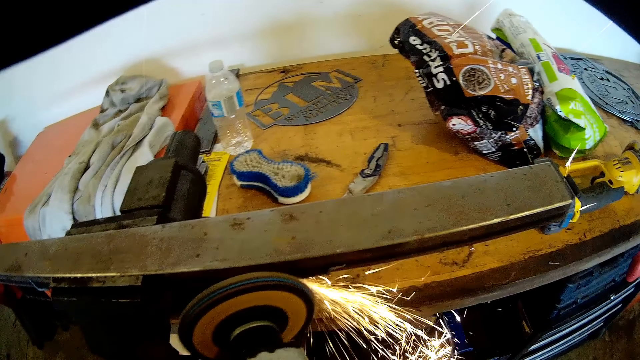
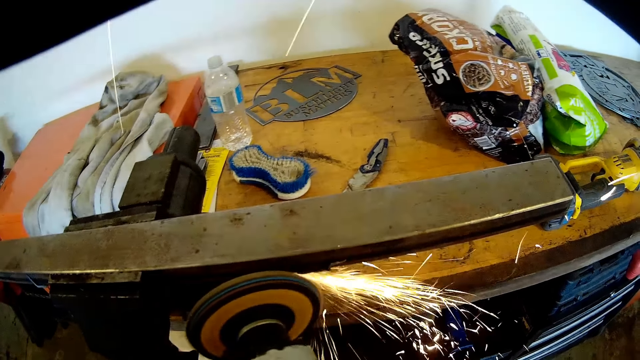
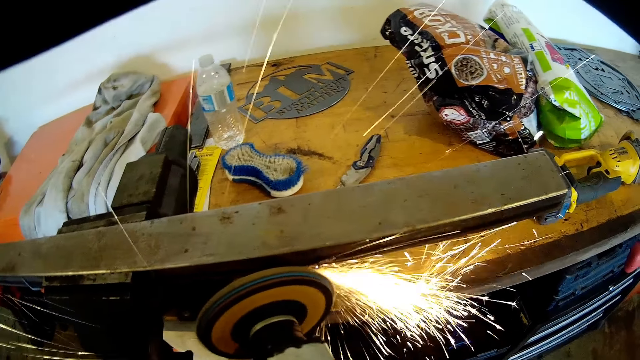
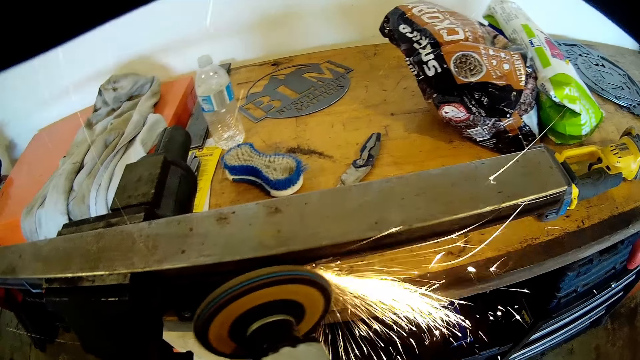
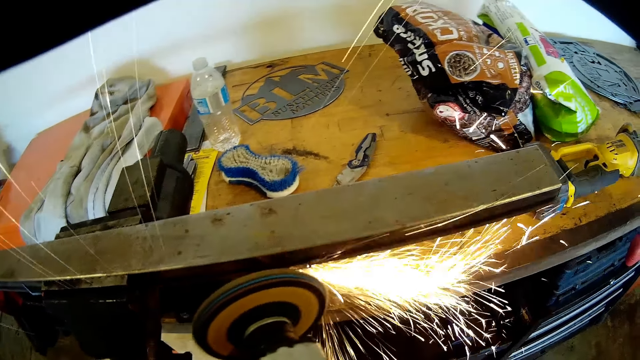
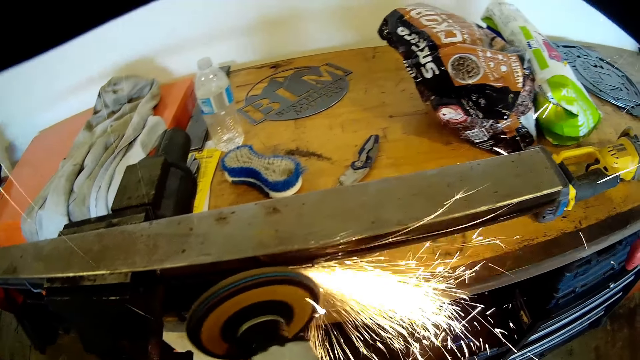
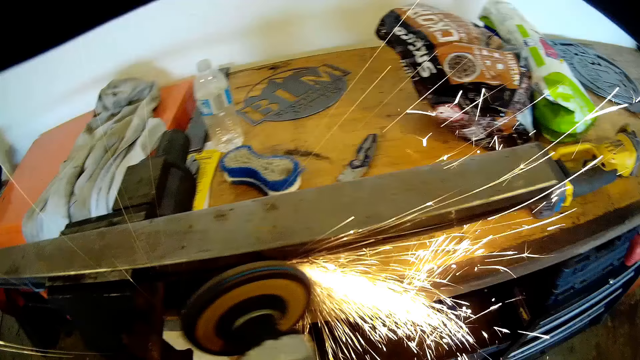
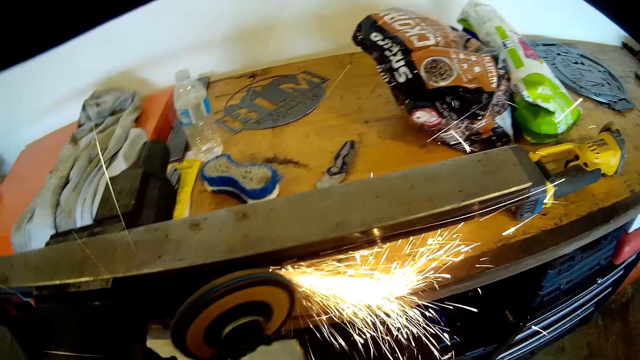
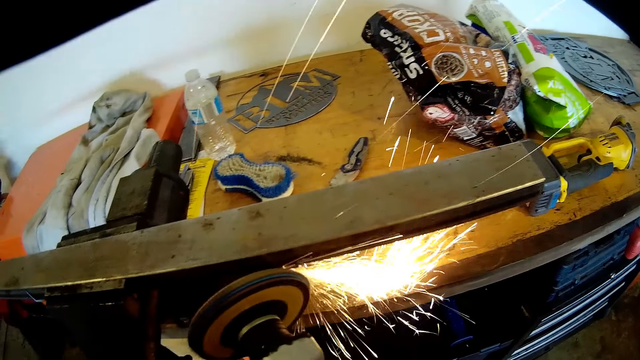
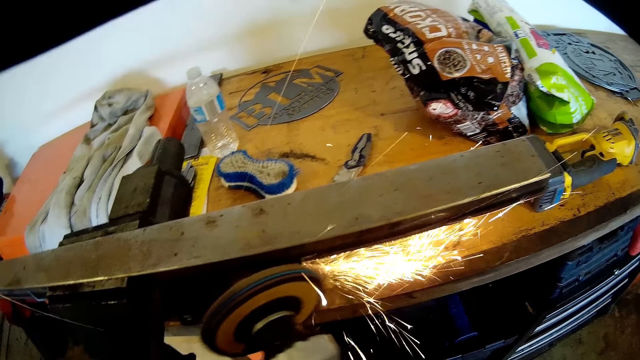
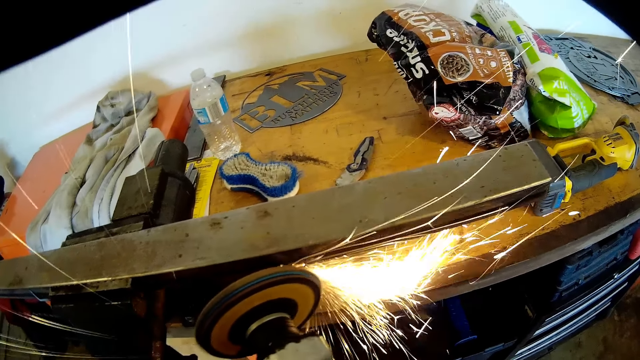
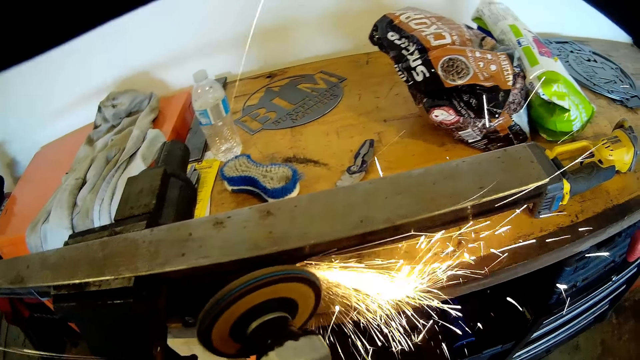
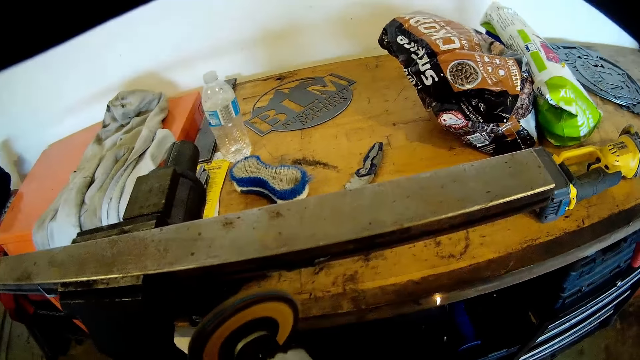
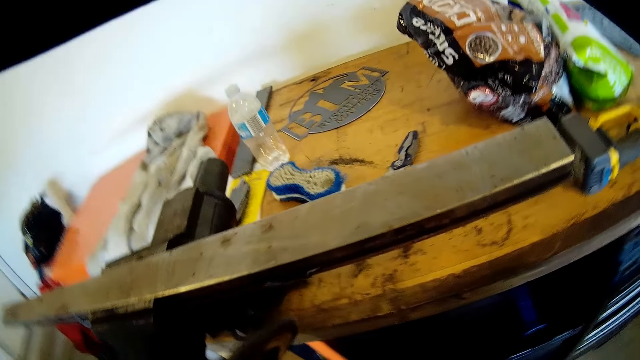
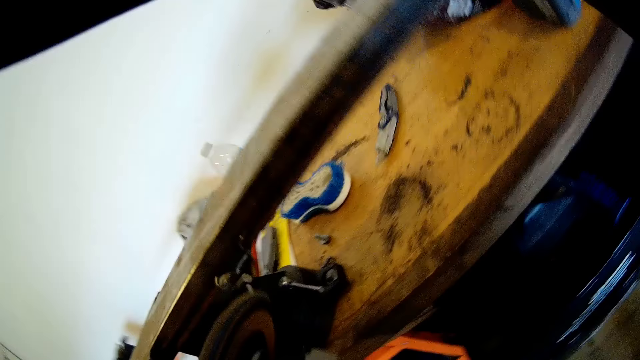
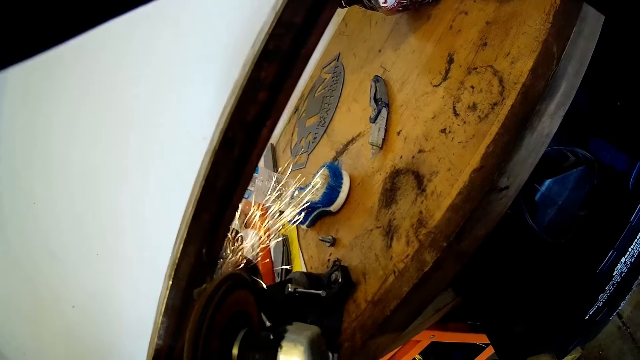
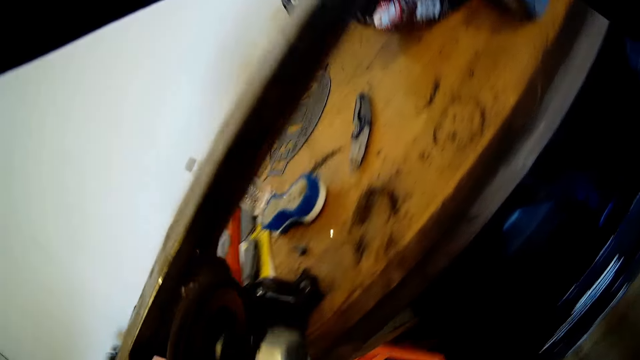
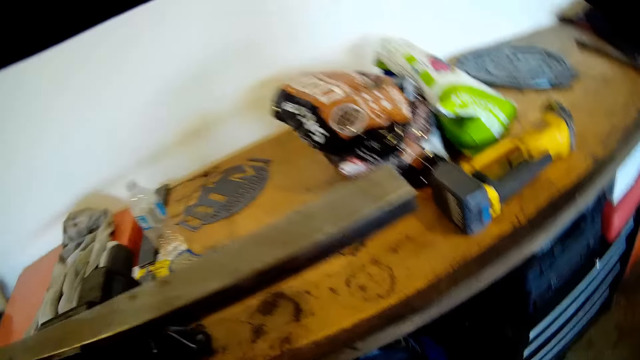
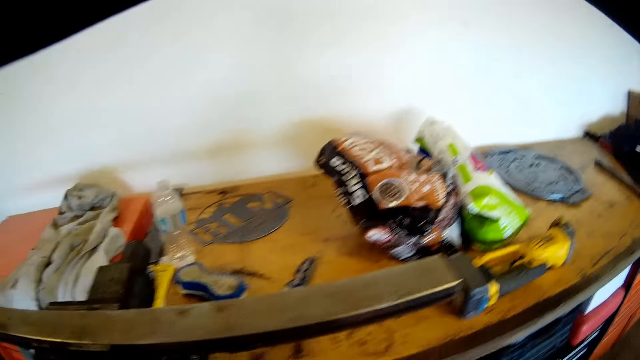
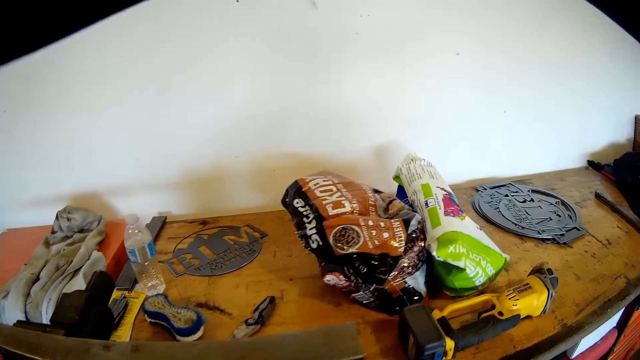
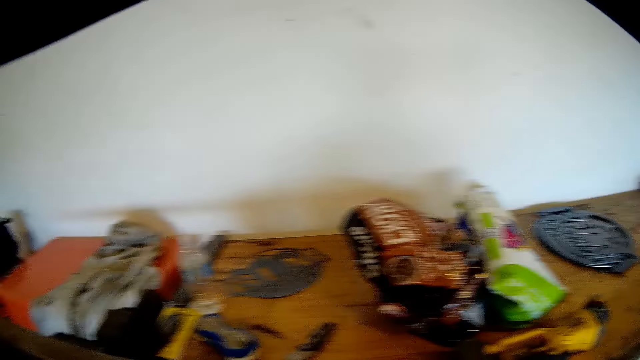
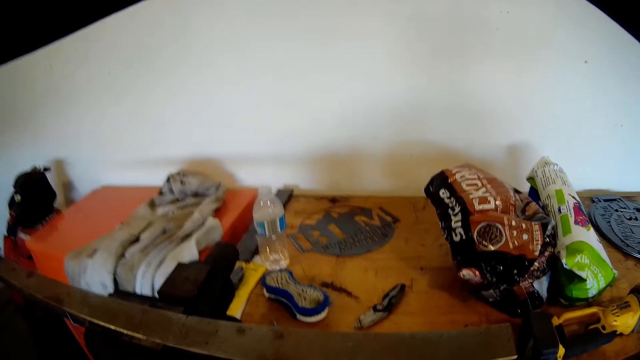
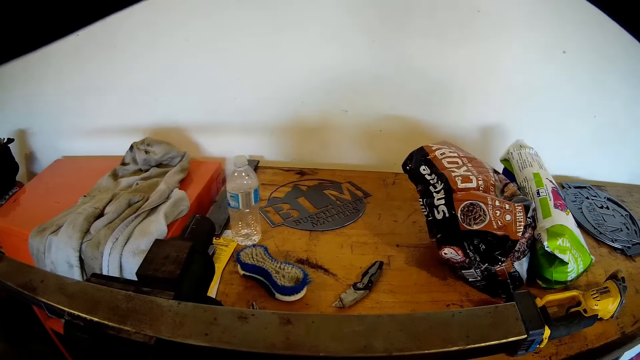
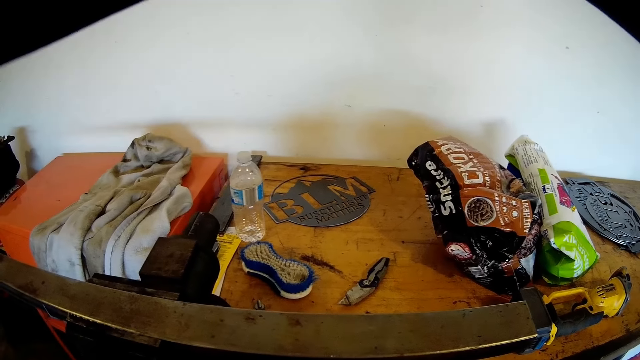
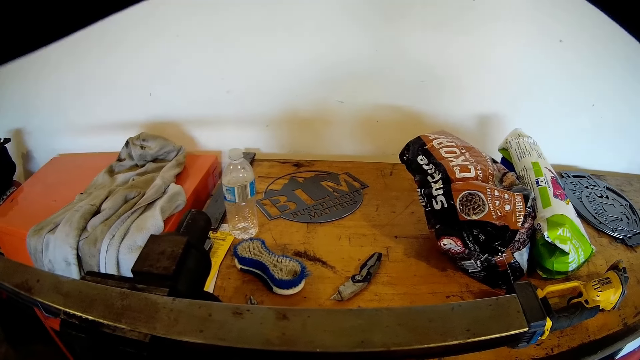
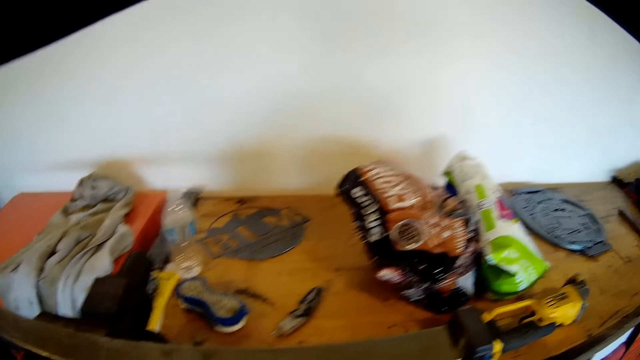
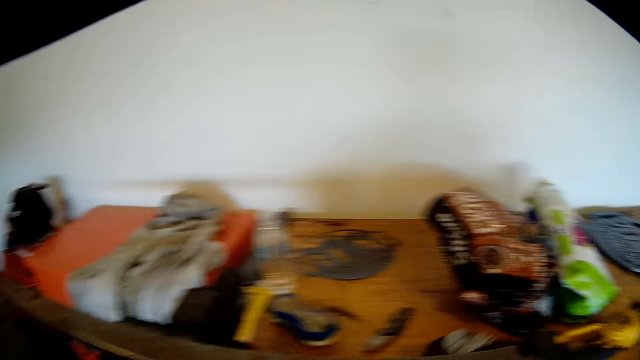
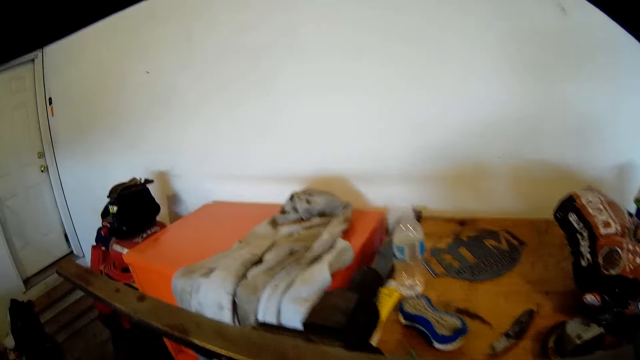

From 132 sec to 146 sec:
The camera wearer removes the hacksaw machine from the metal bar. He welds the metal bar. He drops the rotary tool on the work bench with his right hand.

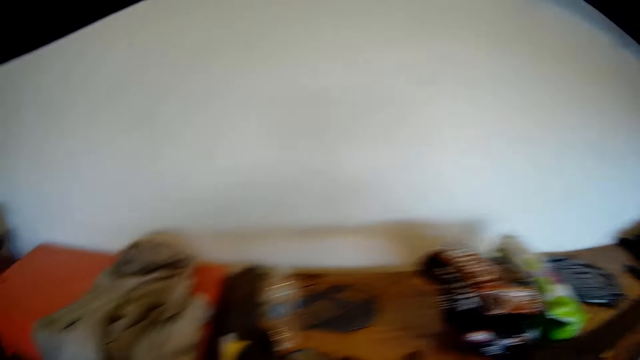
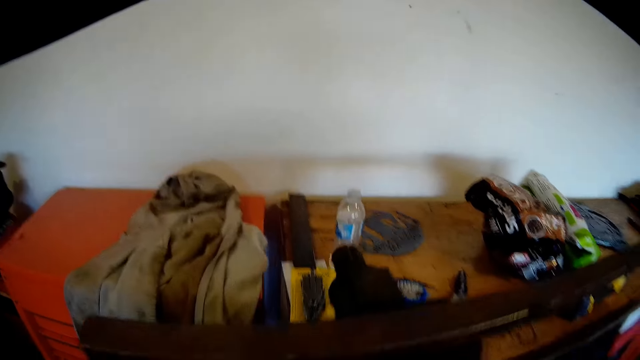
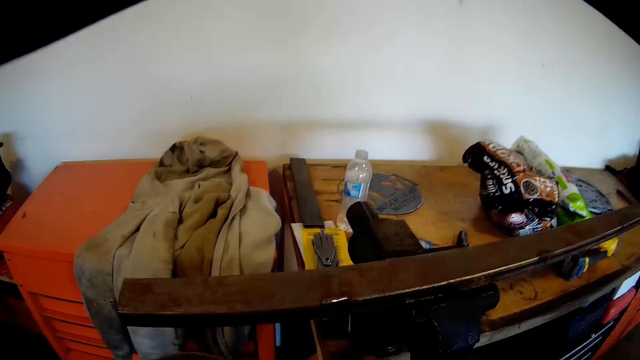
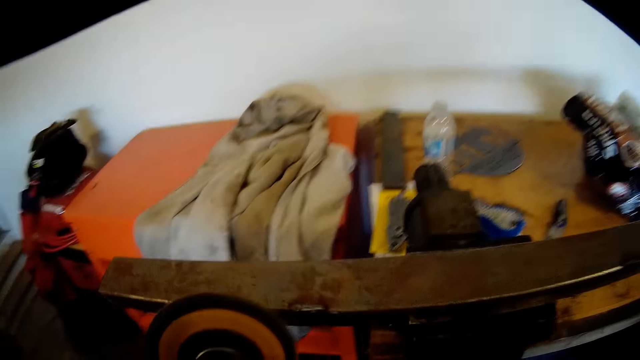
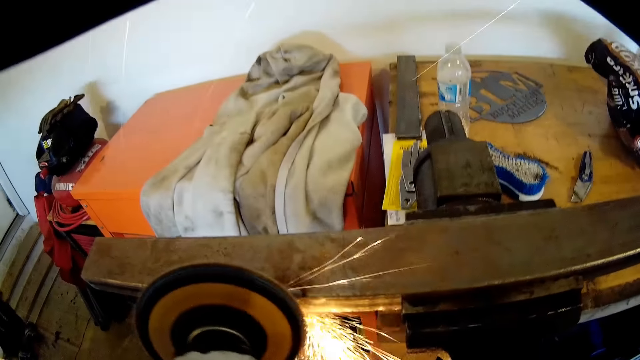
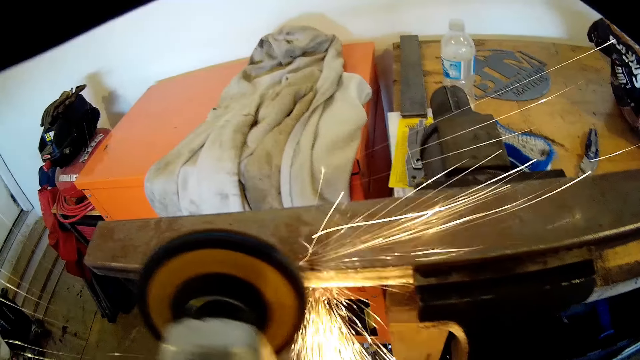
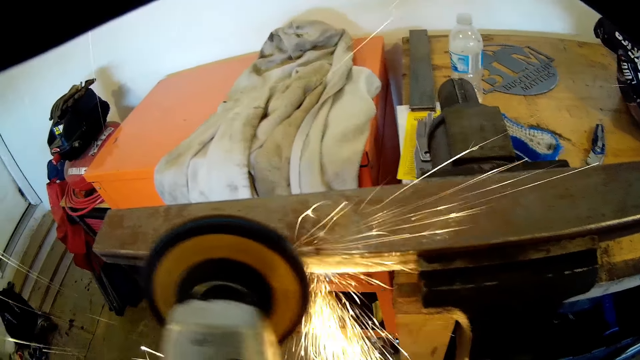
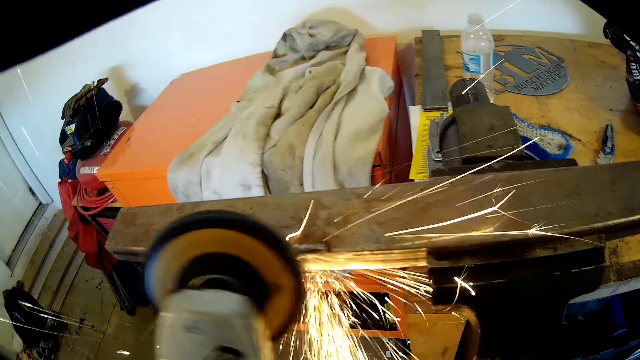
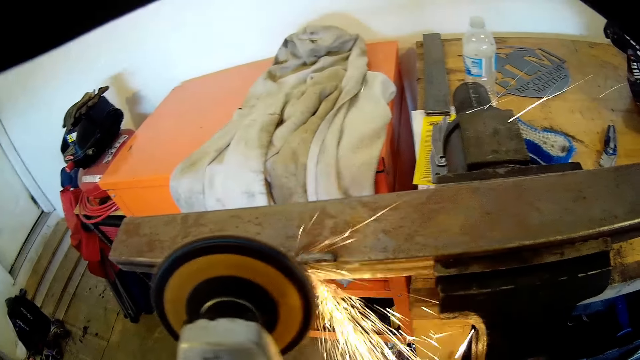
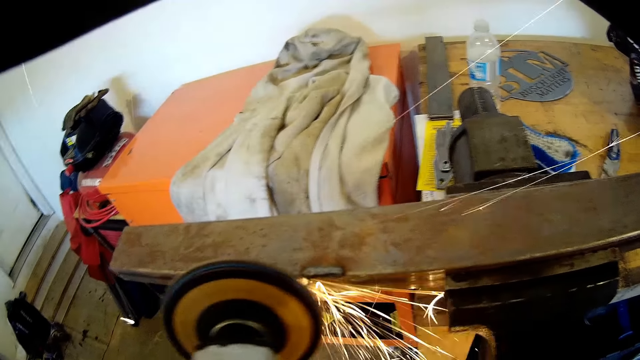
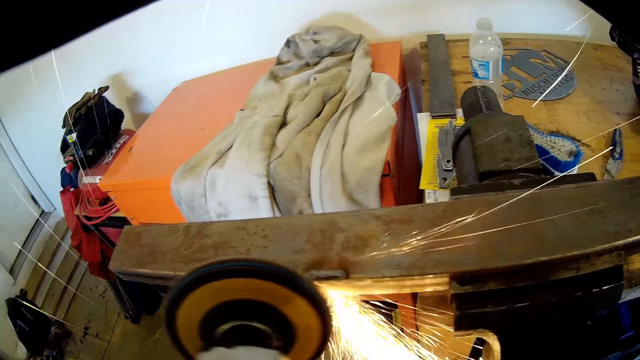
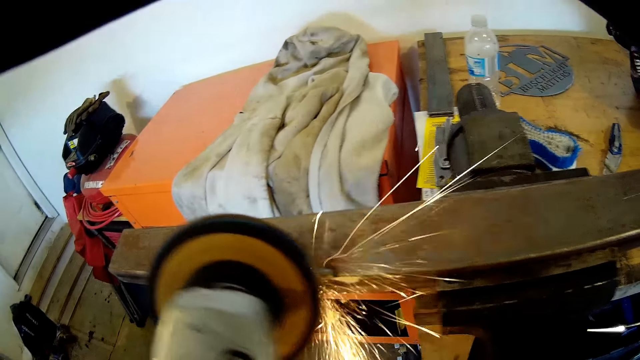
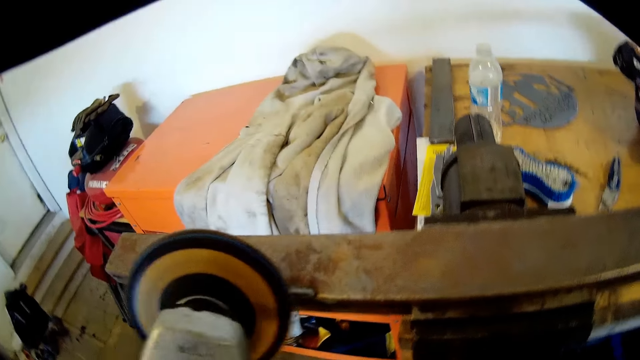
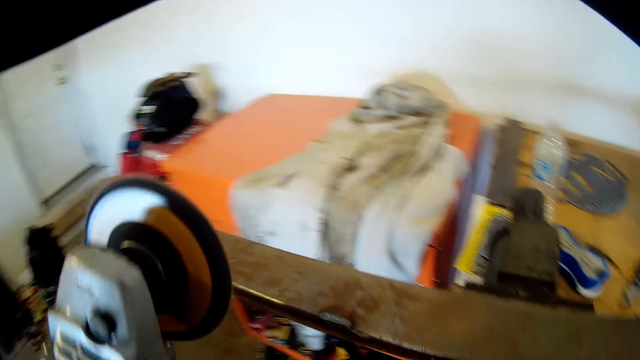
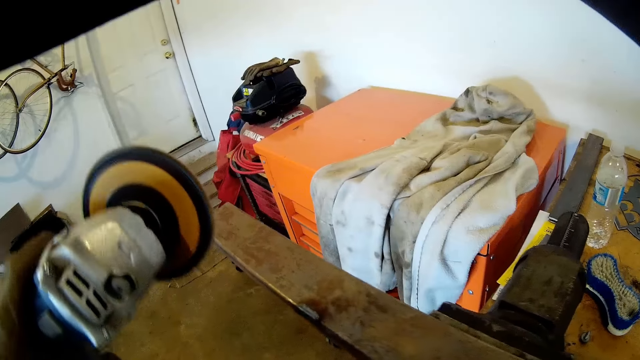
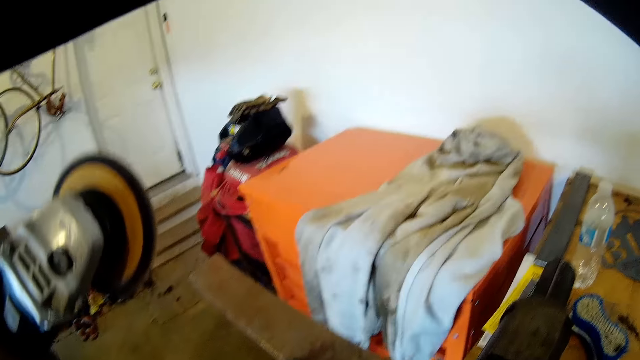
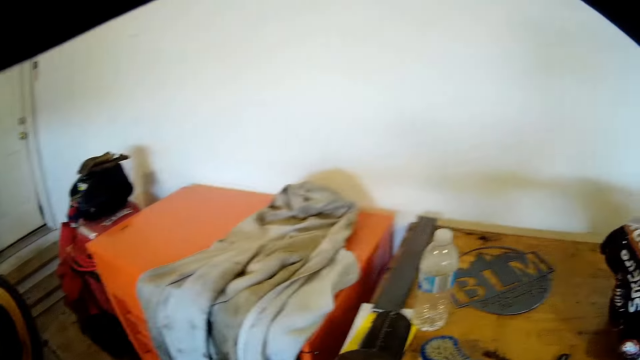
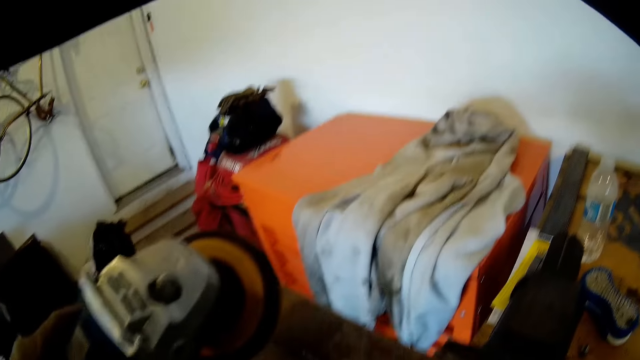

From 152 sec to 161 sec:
The camera wearer smooths the edges of the metal bar with the rotary tool in his gloved hands. He welds the metal bar. He pulls out the hacksaw machine.
